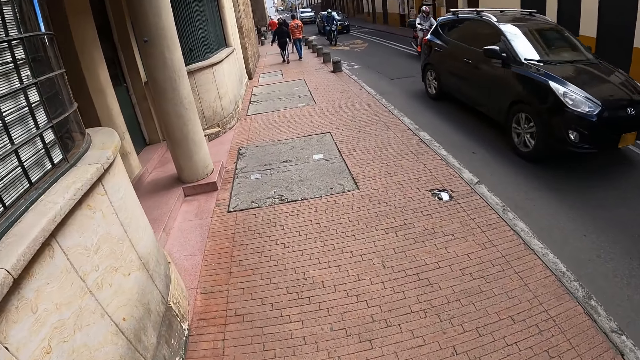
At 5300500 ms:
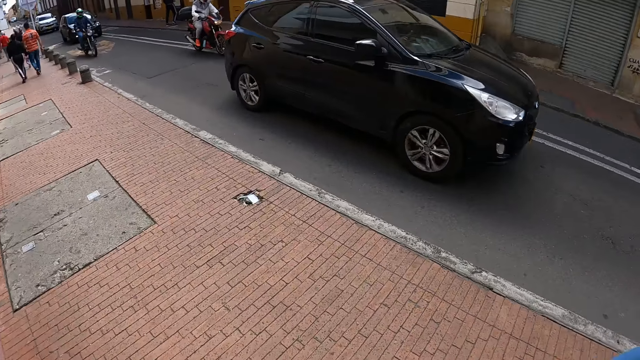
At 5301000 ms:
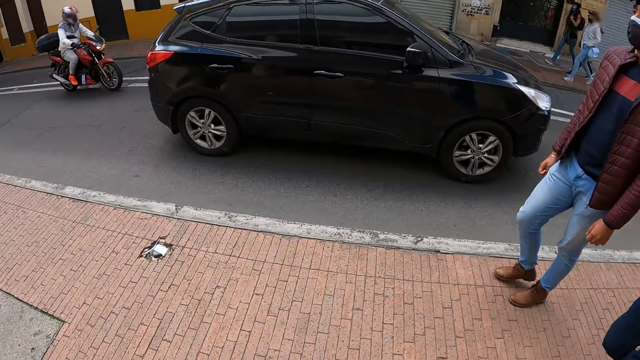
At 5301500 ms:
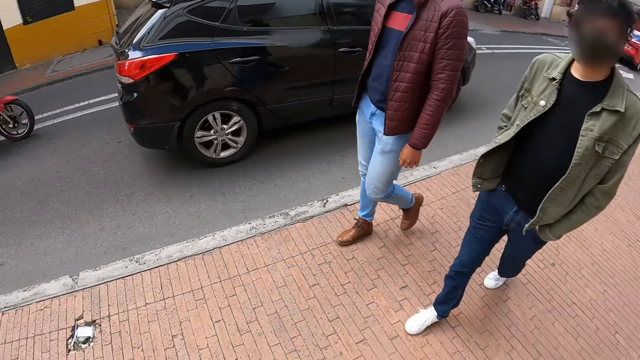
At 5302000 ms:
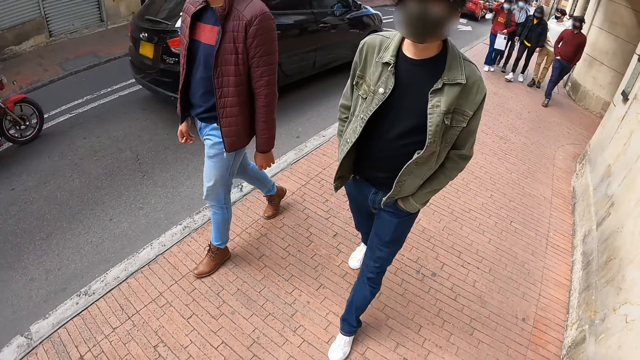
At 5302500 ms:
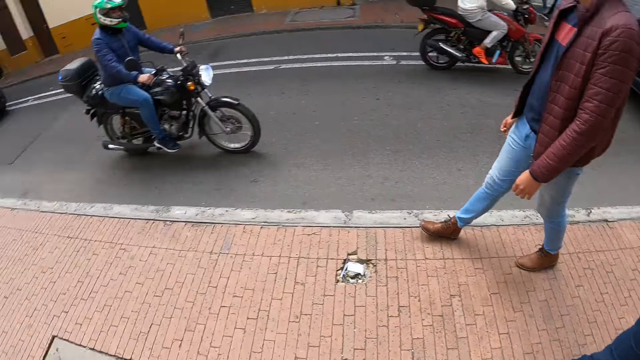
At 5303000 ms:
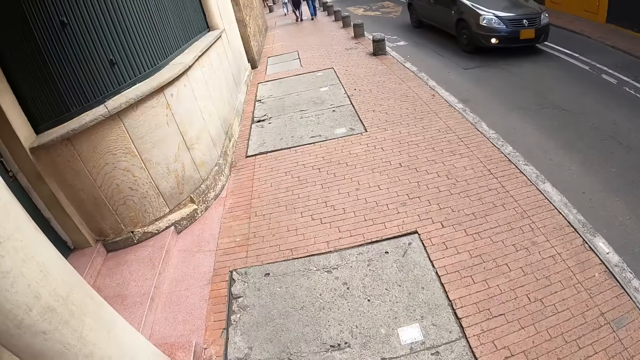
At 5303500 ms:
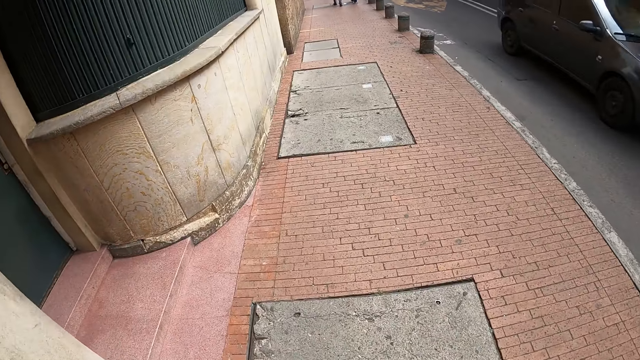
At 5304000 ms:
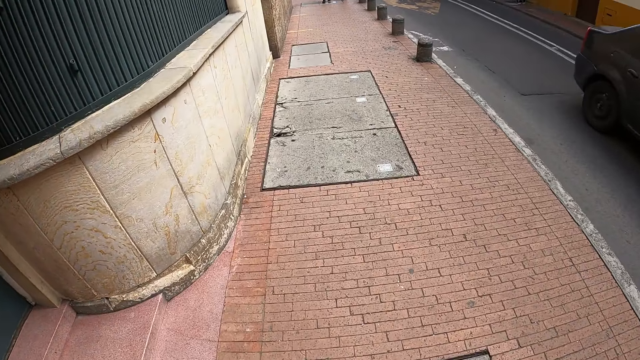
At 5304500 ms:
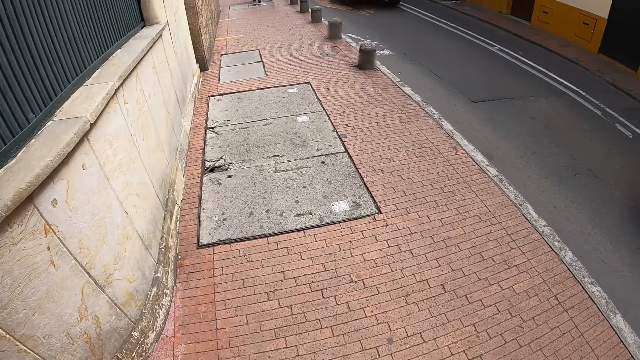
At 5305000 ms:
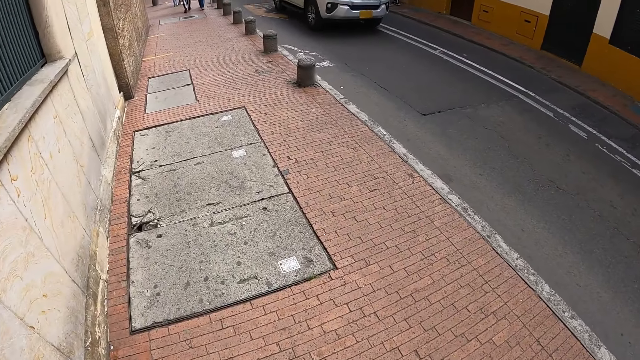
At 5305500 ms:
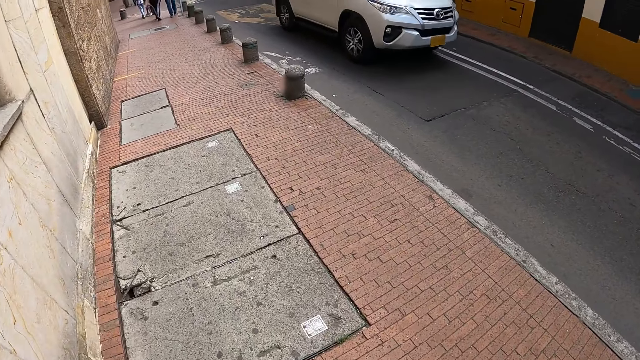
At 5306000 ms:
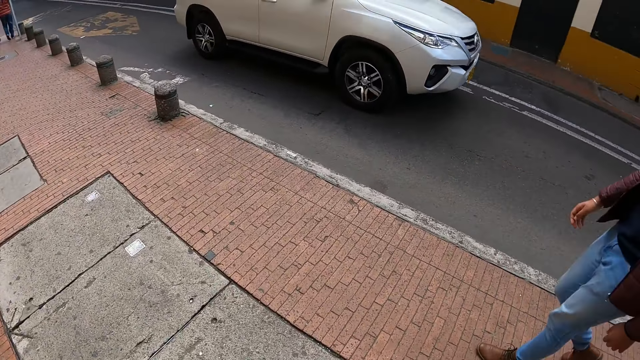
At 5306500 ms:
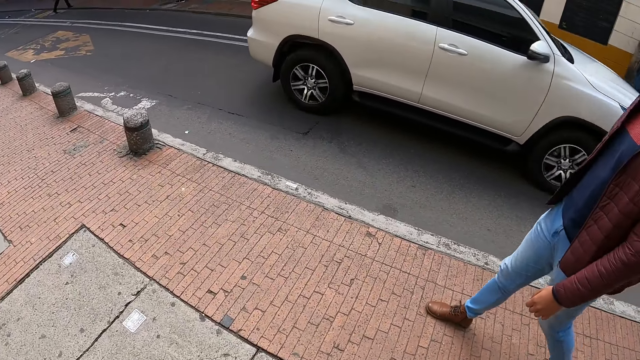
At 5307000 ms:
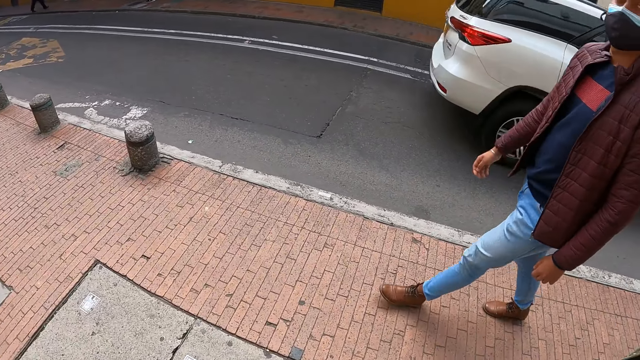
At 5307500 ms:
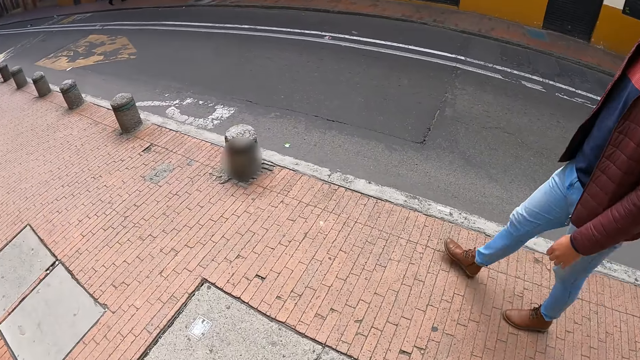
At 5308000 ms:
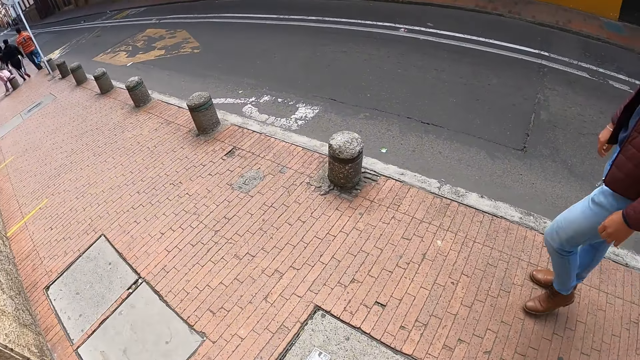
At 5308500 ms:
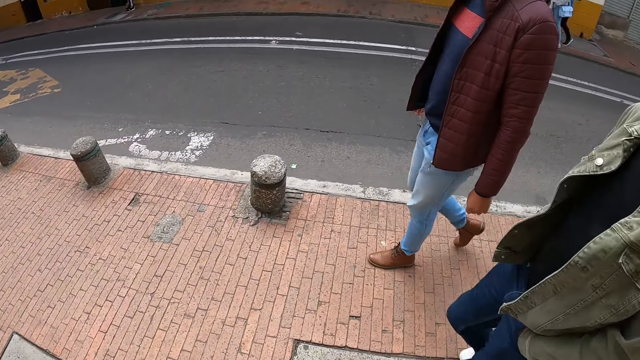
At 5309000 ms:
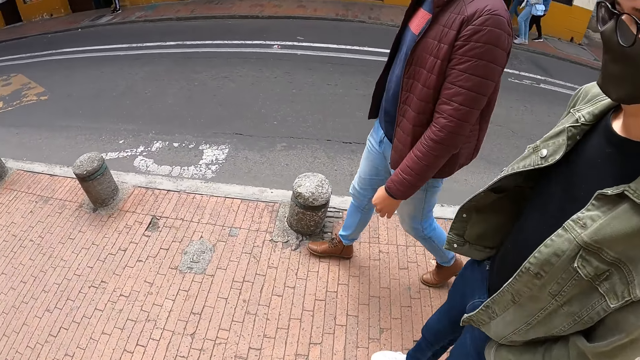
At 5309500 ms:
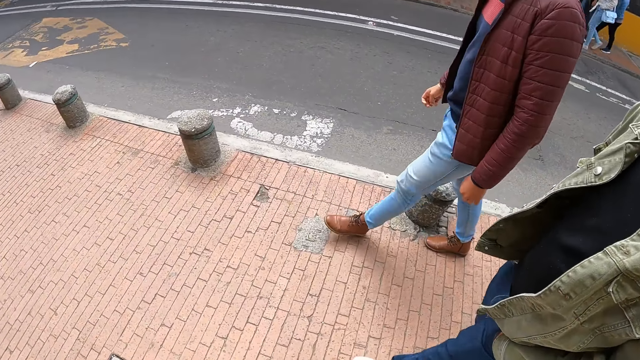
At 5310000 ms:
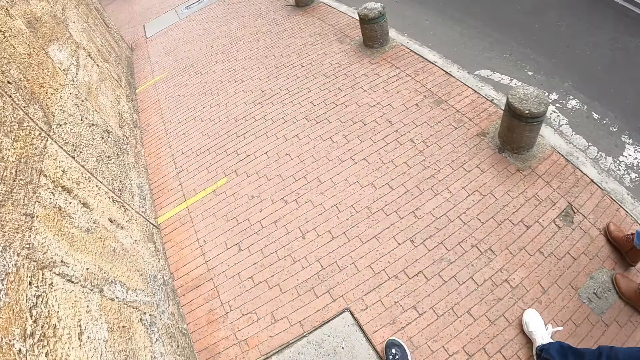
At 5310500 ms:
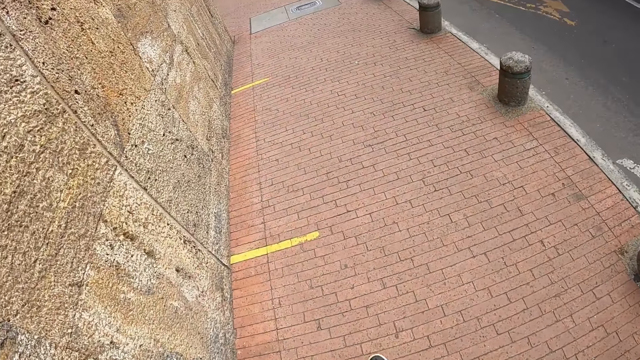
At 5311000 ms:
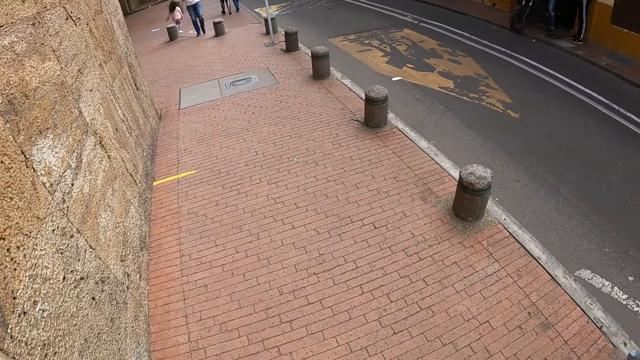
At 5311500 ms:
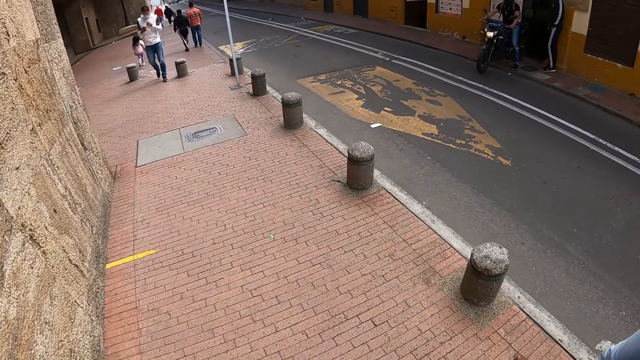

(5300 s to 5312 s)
The camera wearer looks around the road. They walk along the road.

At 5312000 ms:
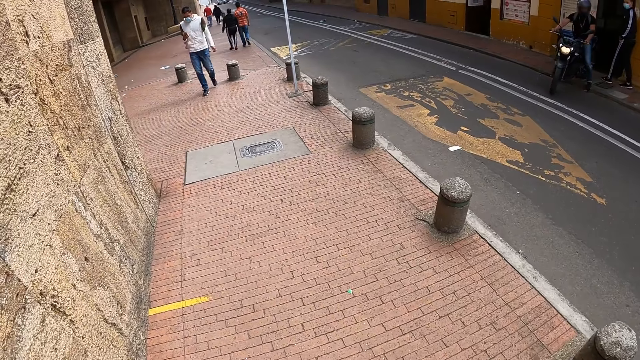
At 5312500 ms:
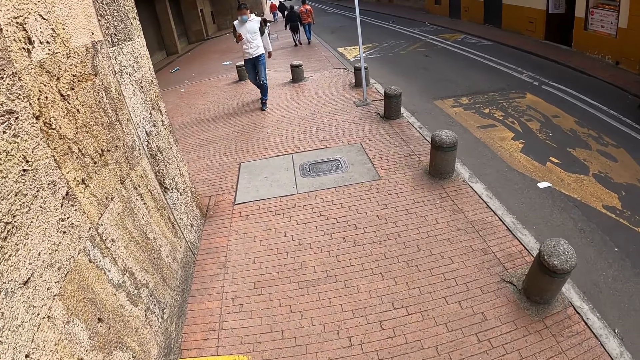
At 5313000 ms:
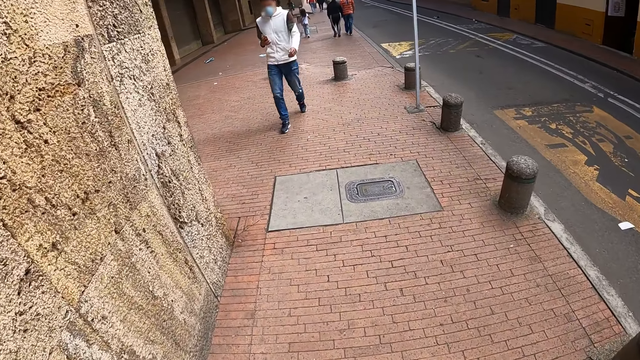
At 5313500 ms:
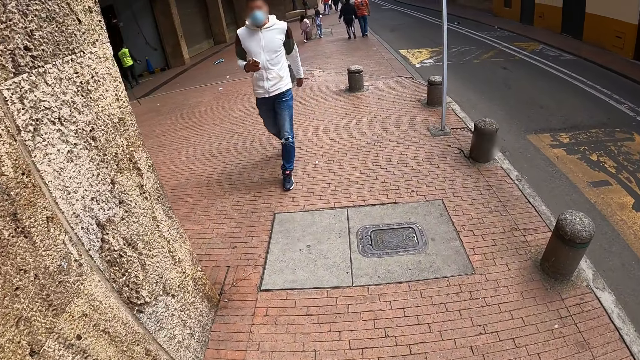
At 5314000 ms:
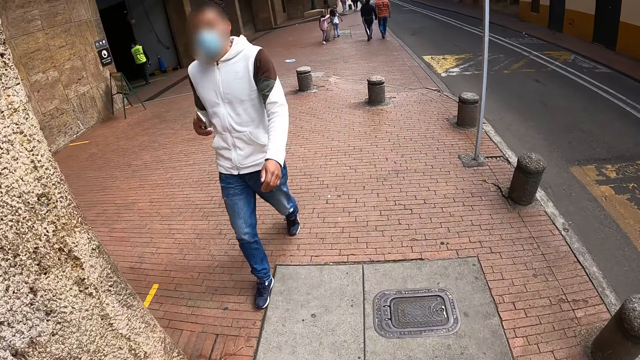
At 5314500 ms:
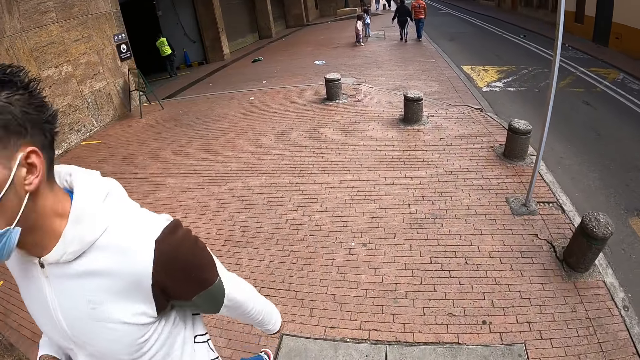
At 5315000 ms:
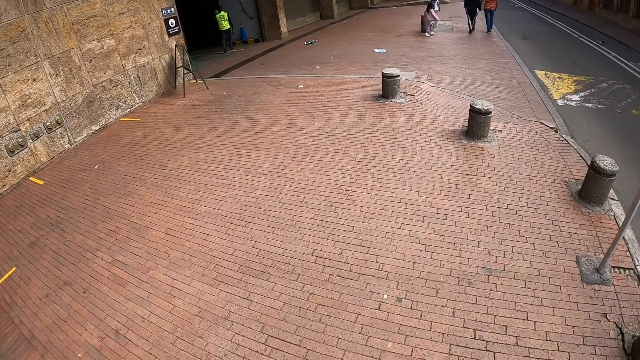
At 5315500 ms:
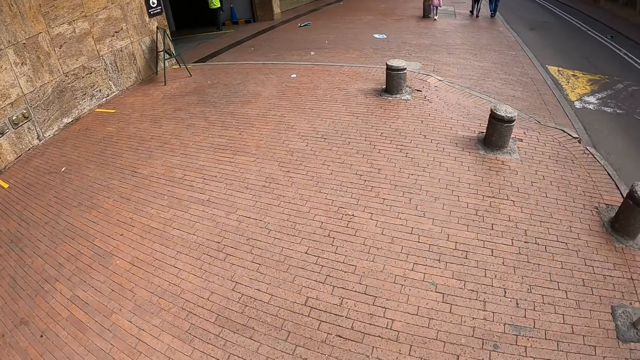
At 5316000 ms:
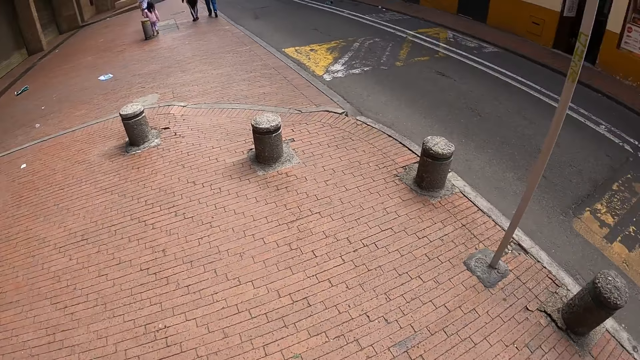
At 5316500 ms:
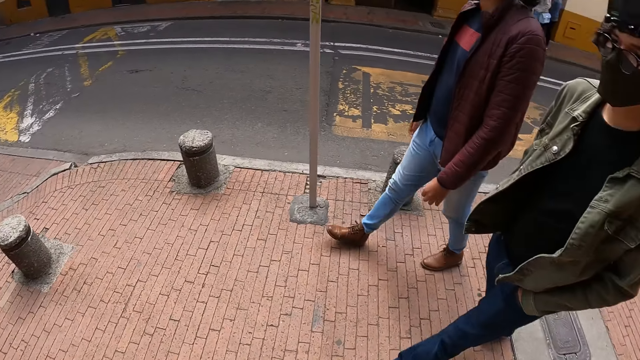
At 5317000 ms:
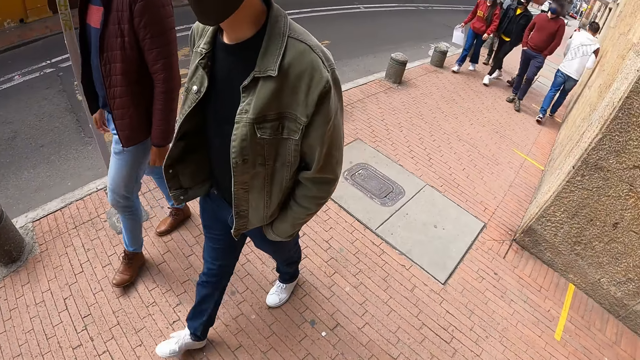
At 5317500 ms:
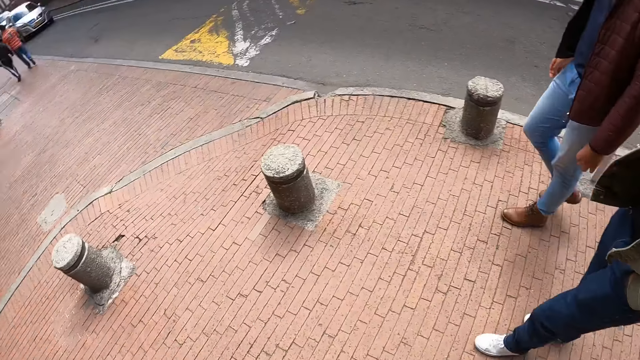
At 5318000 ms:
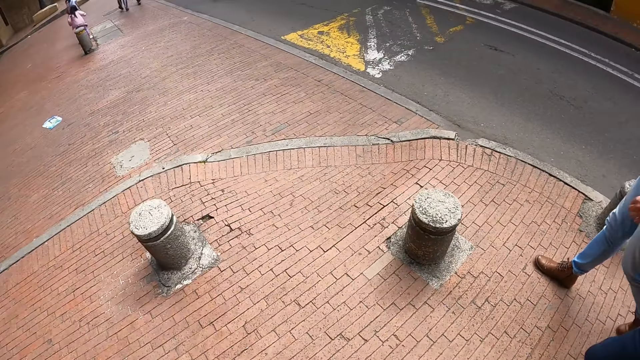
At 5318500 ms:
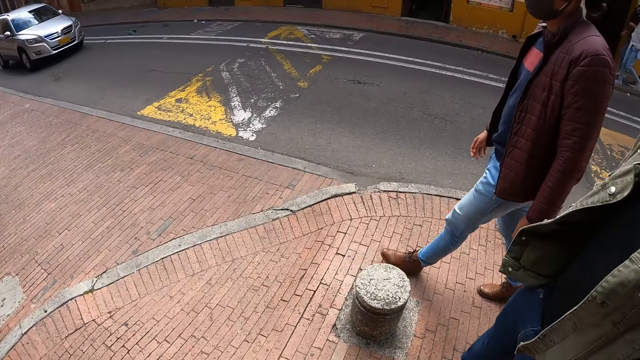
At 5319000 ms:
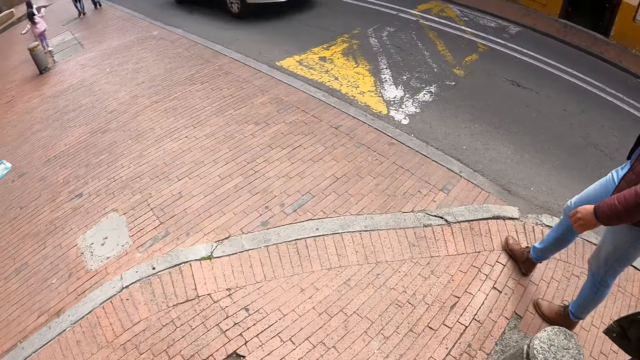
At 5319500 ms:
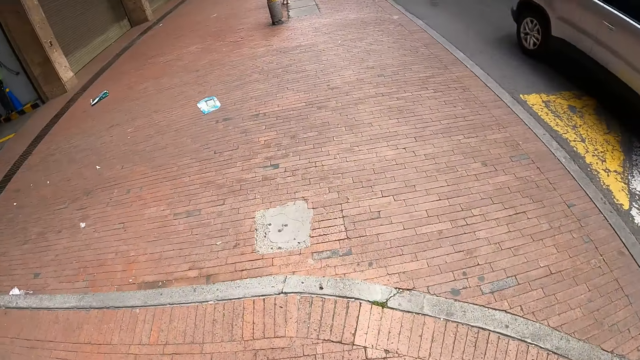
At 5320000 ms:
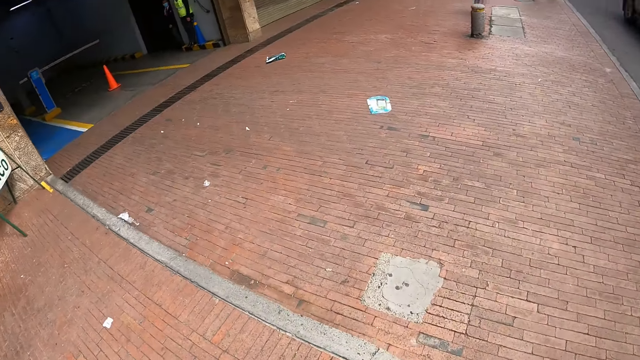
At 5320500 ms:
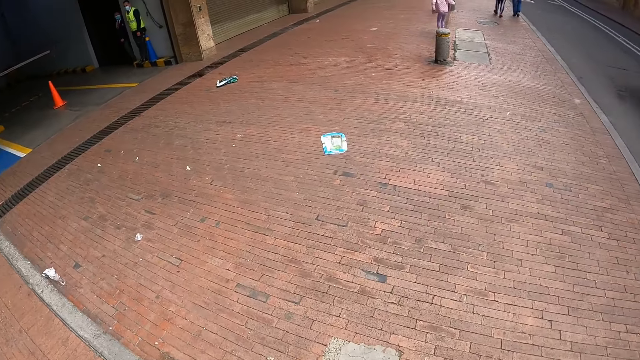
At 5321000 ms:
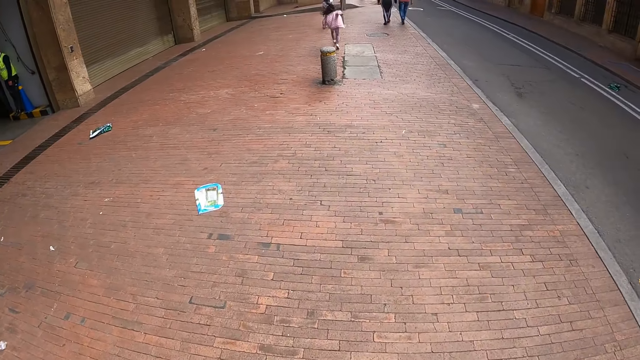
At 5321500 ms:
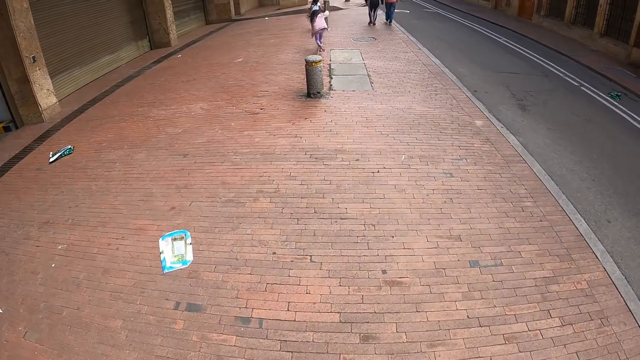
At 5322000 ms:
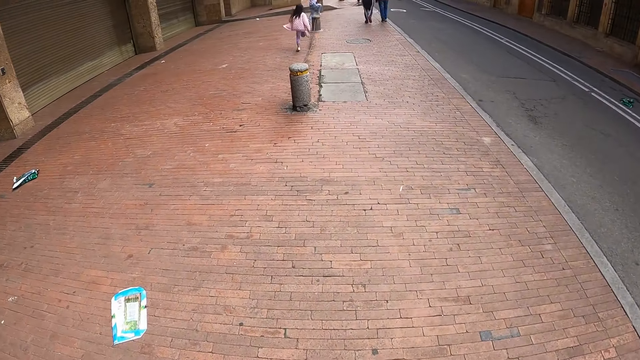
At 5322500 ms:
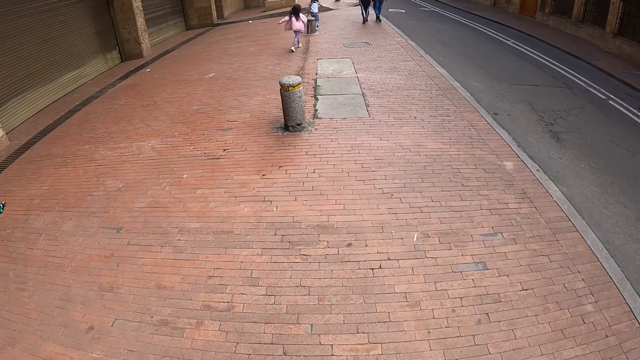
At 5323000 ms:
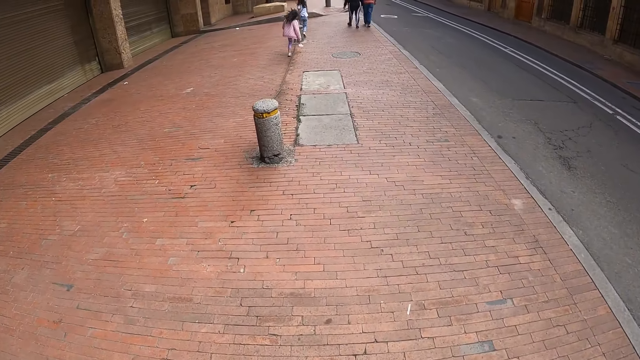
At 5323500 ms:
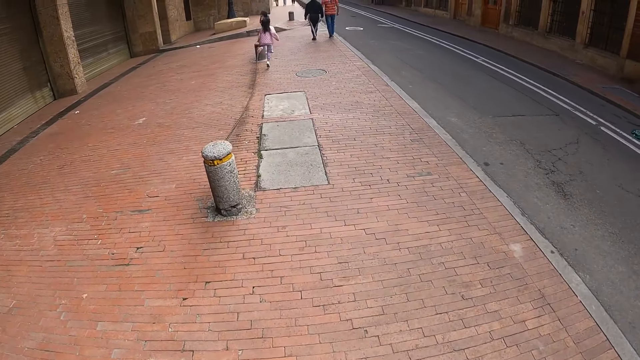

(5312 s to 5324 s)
The camera wearer looks around the road. They walk along the road.
